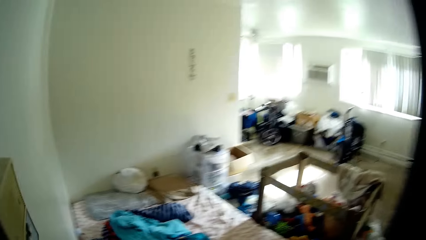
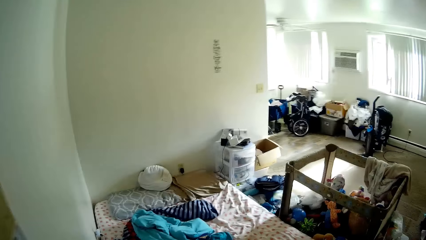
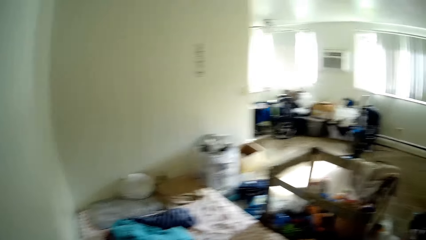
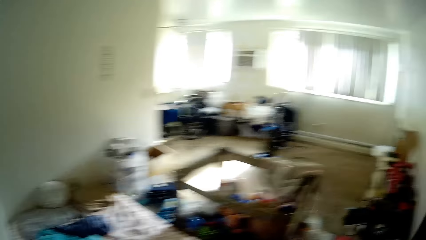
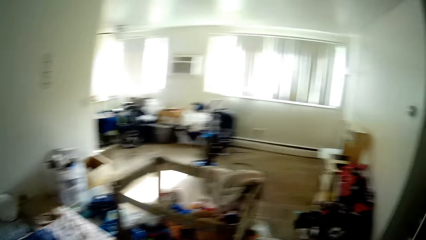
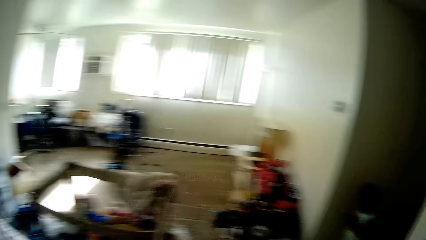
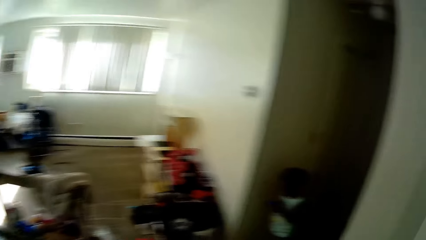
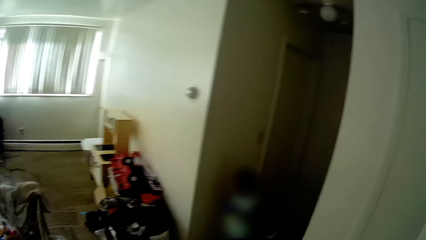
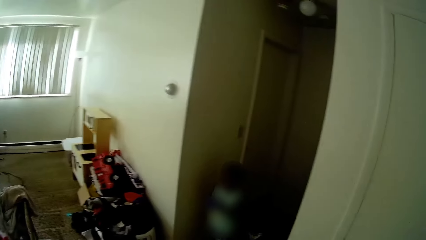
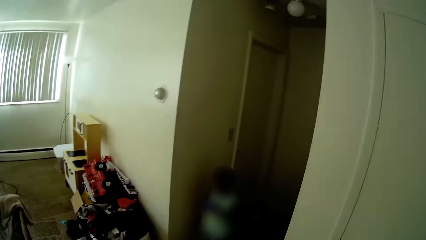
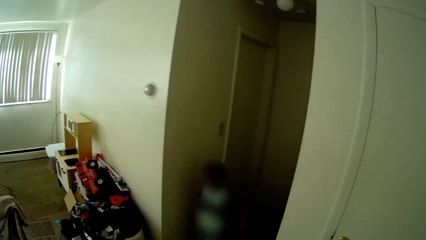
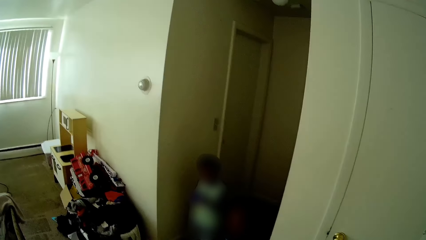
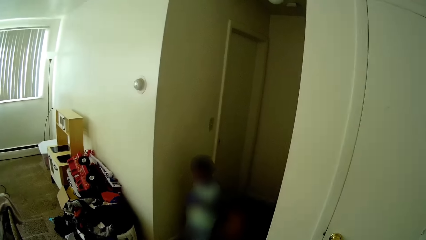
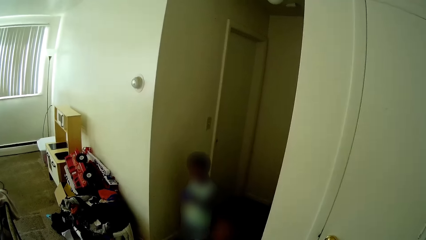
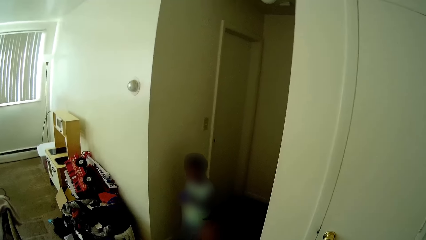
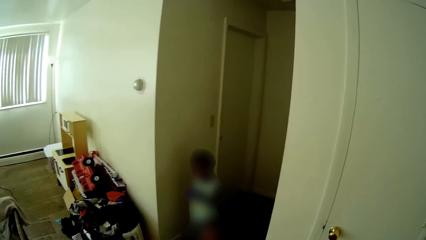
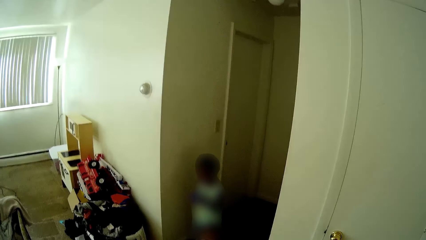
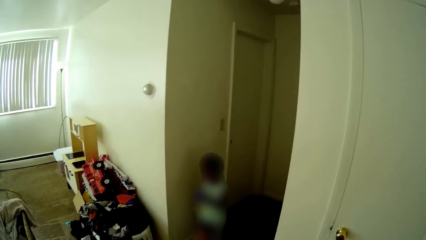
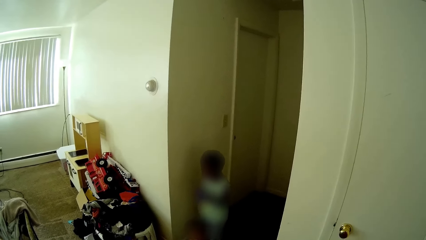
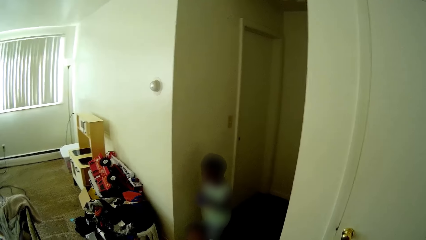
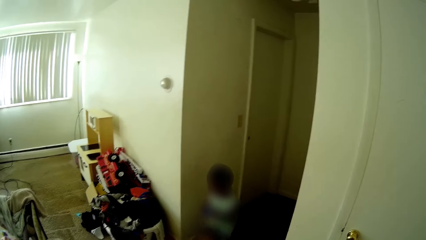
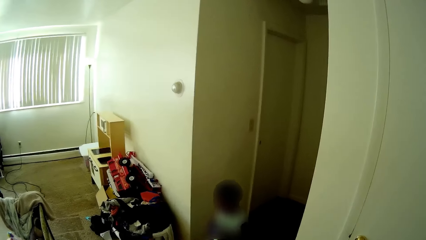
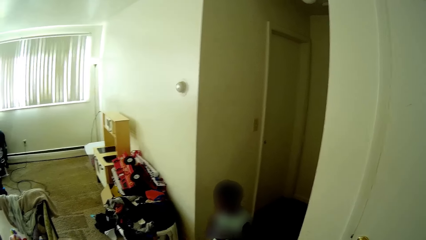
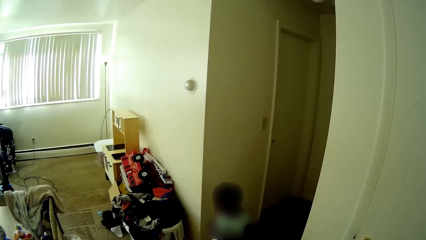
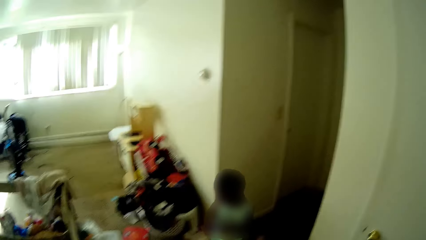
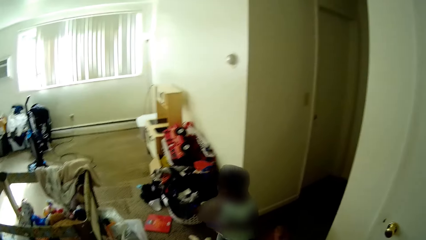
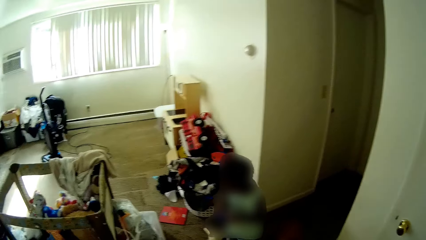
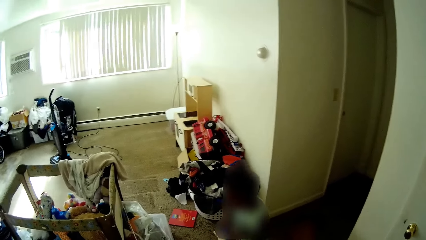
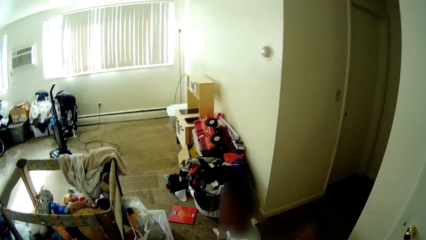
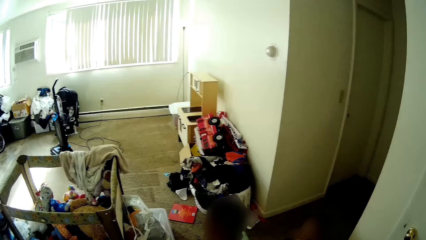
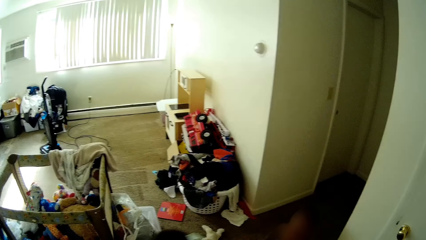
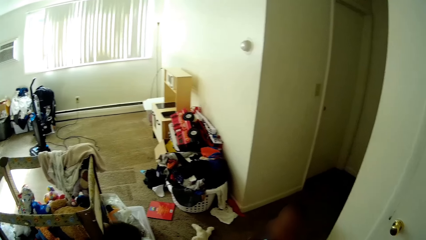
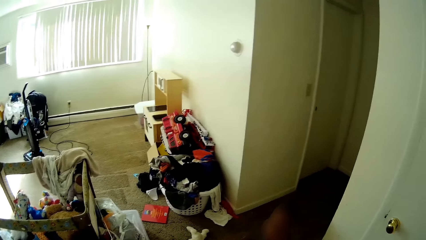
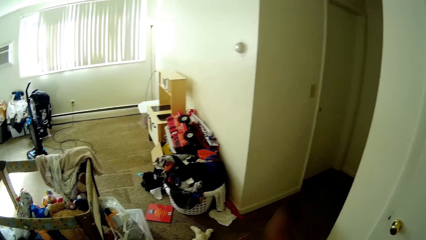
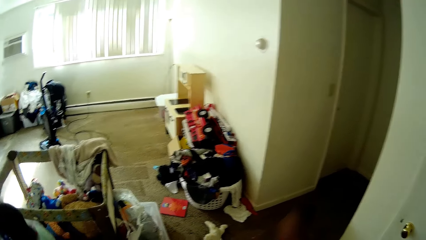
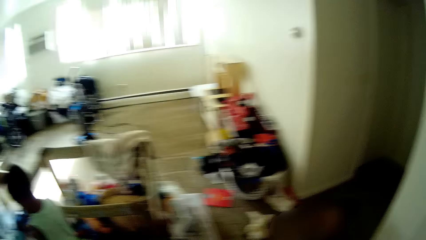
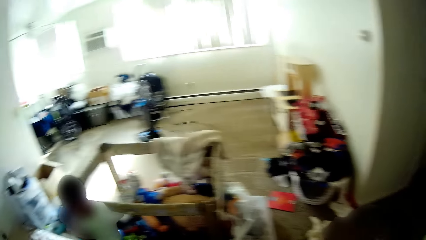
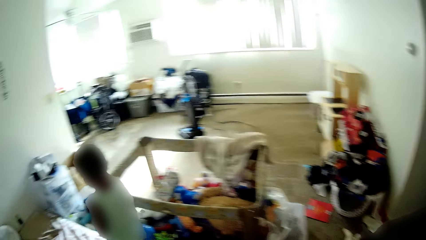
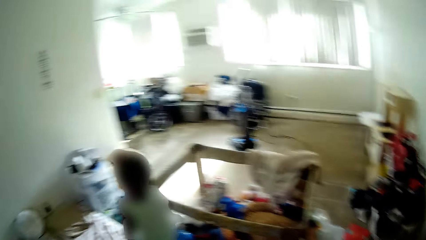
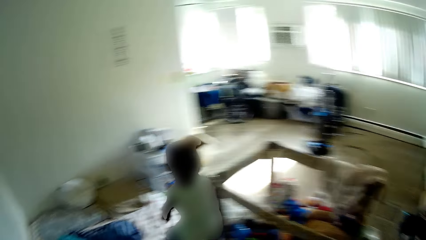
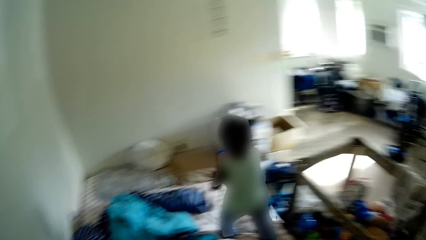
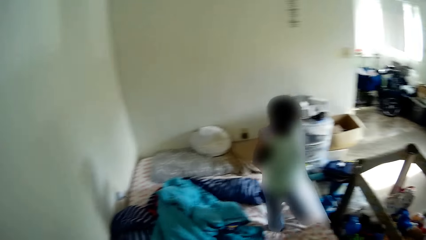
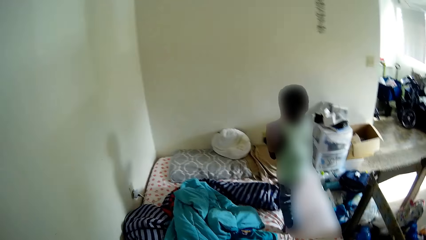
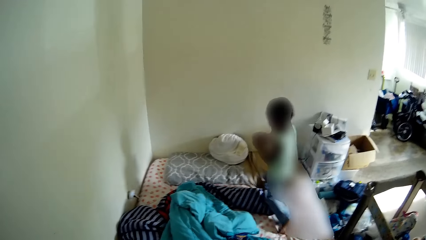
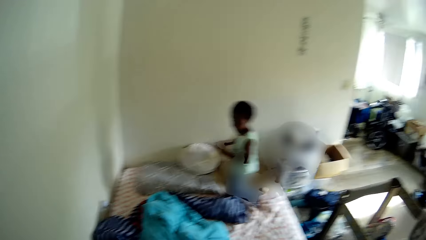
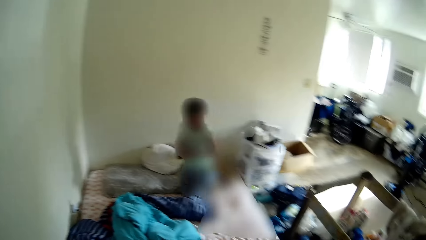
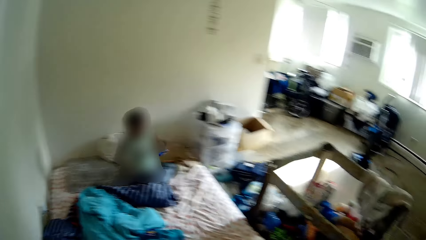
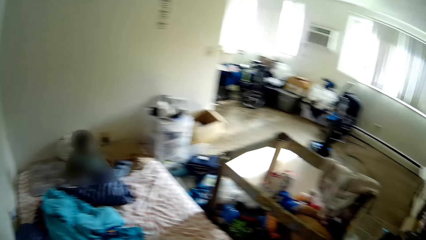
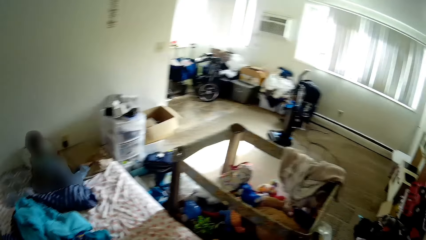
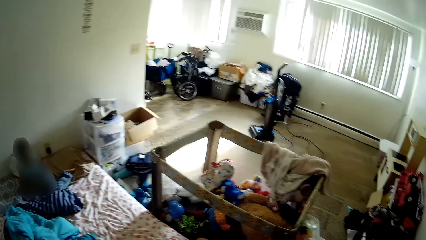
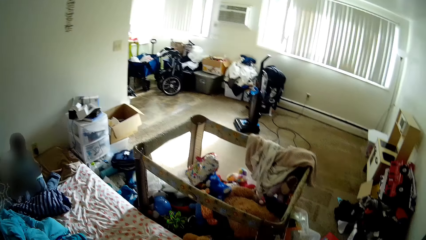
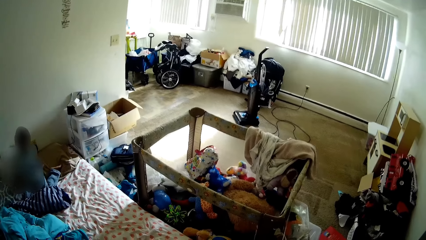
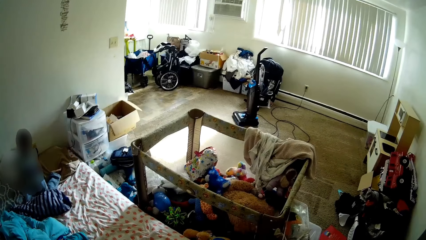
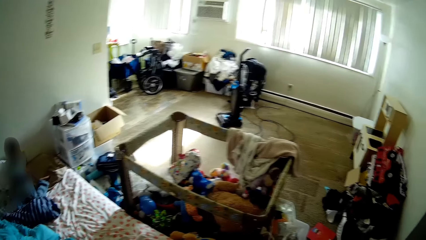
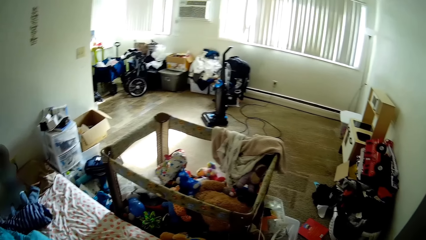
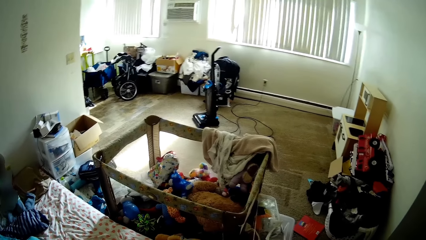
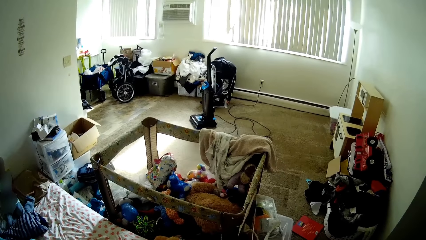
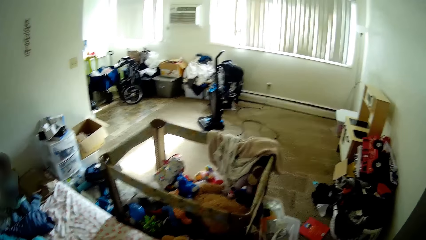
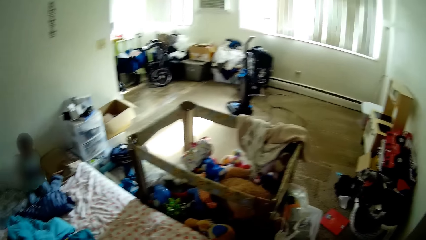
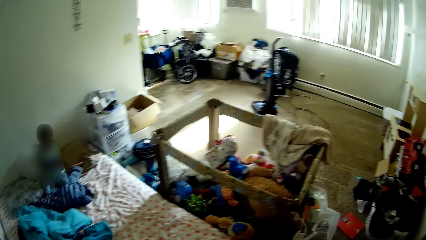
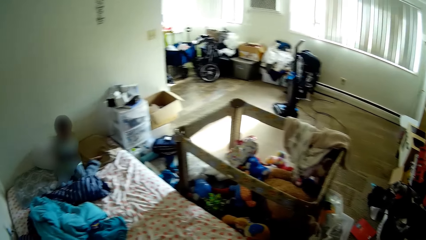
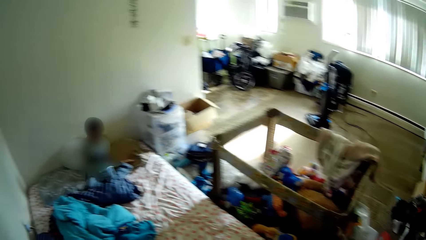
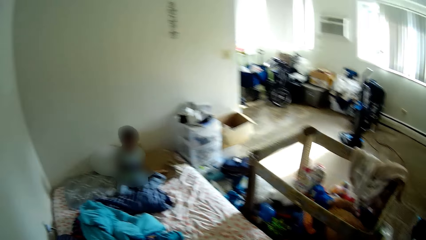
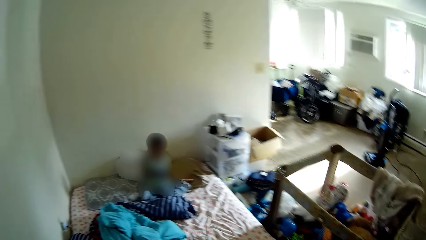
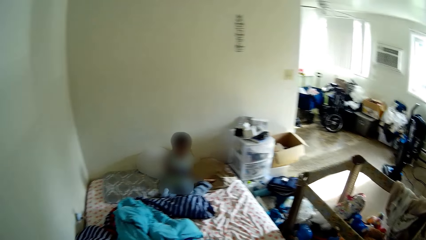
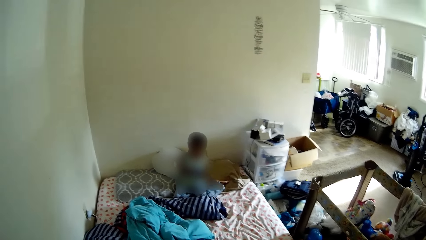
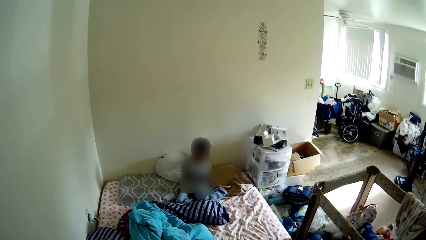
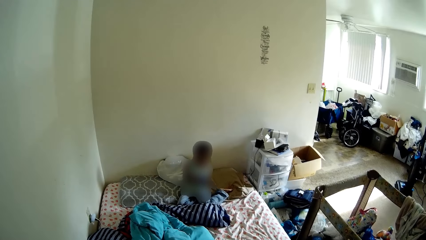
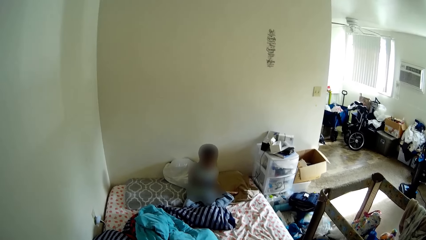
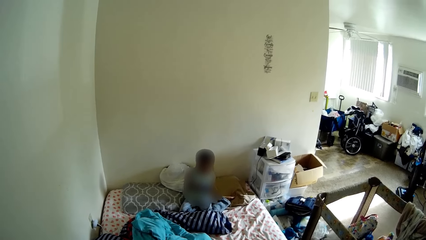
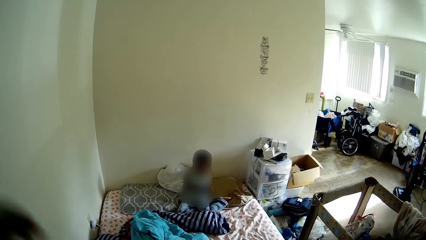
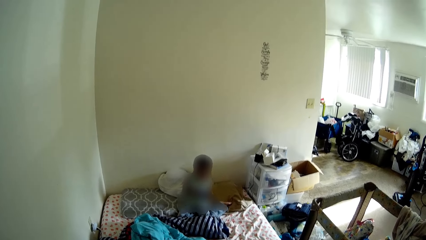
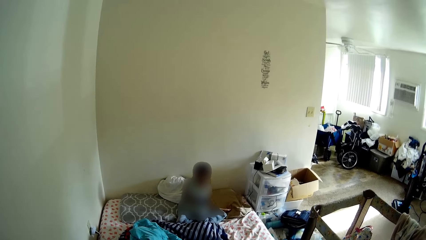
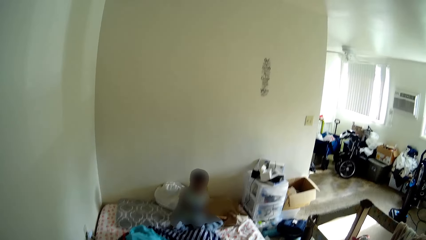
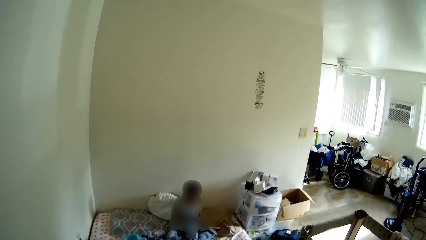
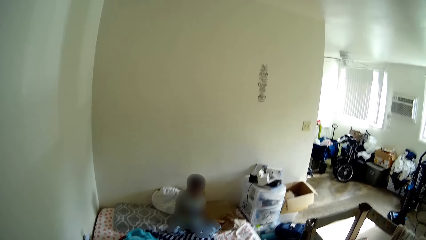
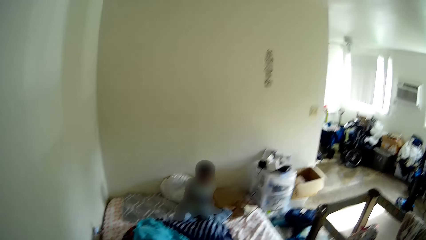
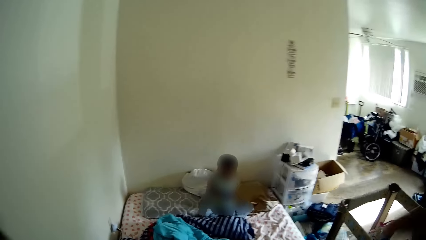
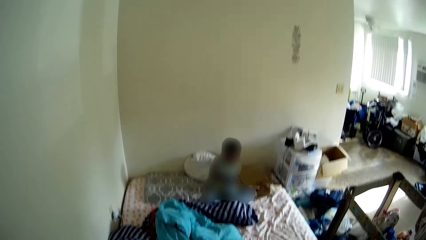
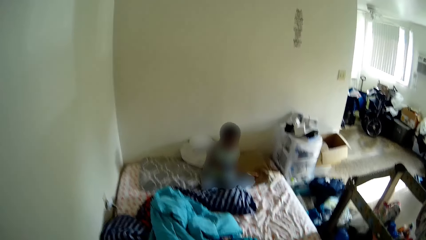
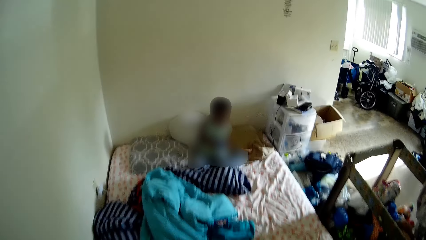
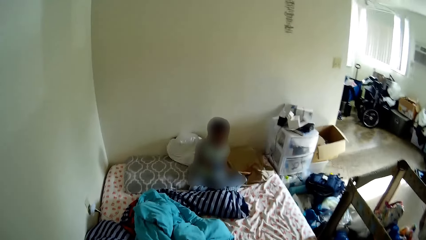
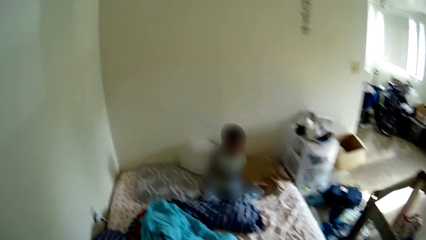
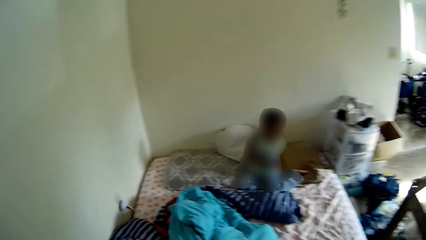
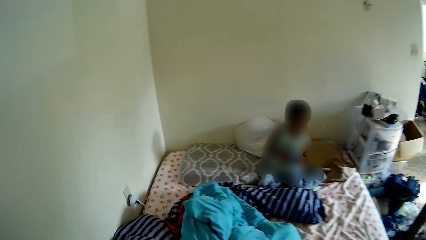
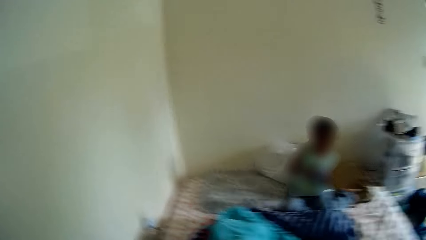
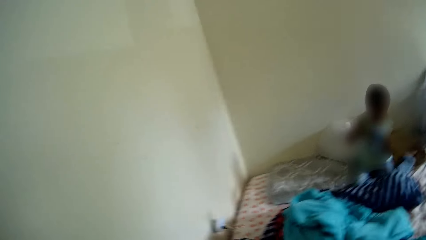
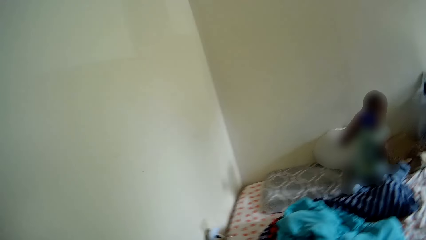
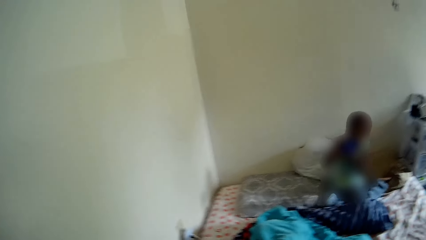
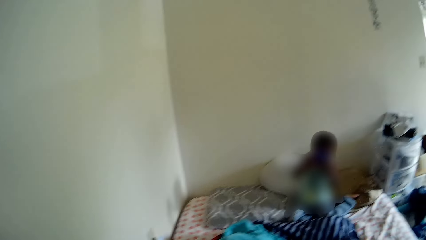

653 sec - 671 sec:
The camera wearer walks into the apartment. They interact with a boy in a bedroom. They look around.
